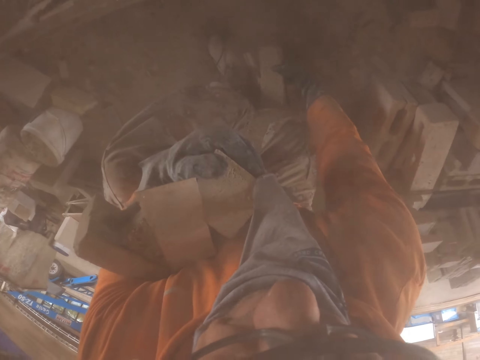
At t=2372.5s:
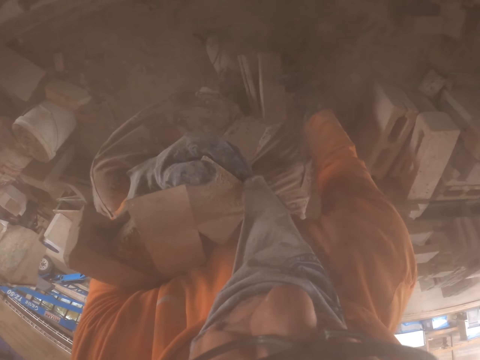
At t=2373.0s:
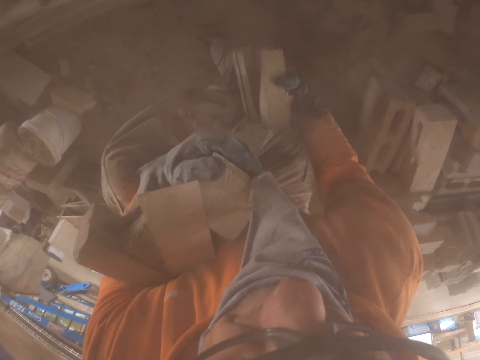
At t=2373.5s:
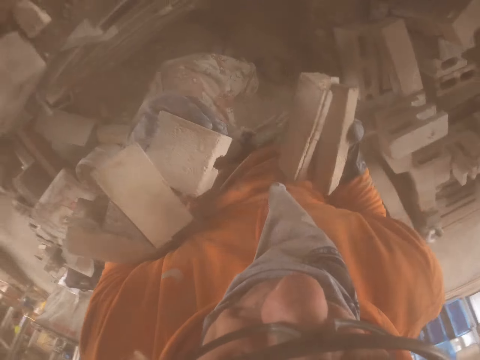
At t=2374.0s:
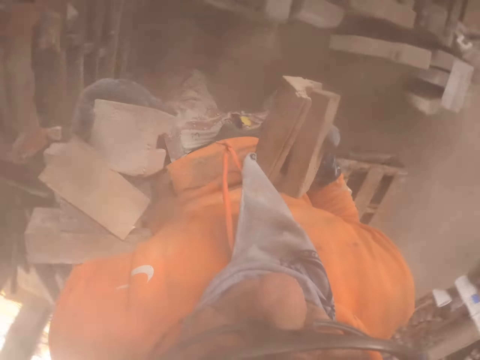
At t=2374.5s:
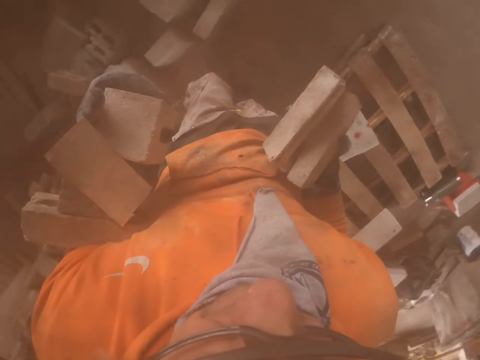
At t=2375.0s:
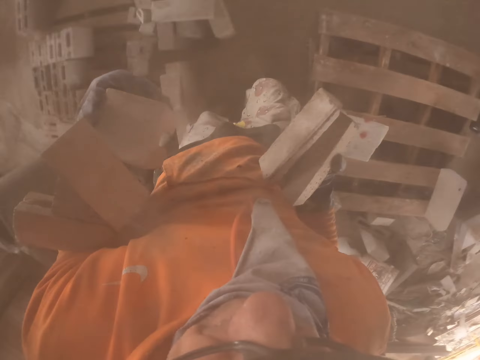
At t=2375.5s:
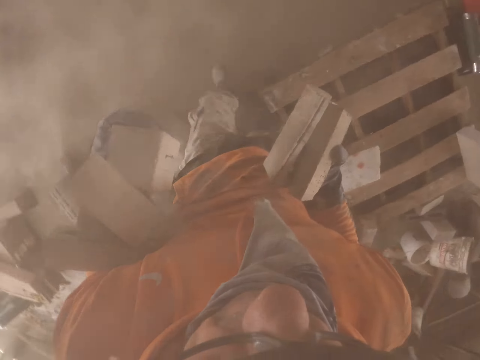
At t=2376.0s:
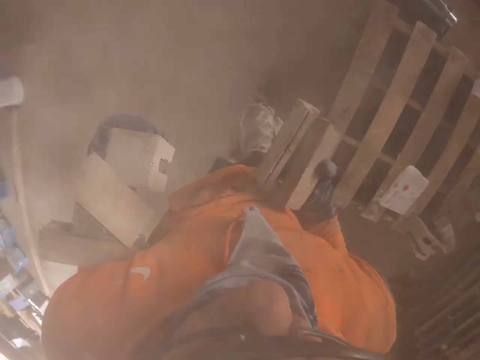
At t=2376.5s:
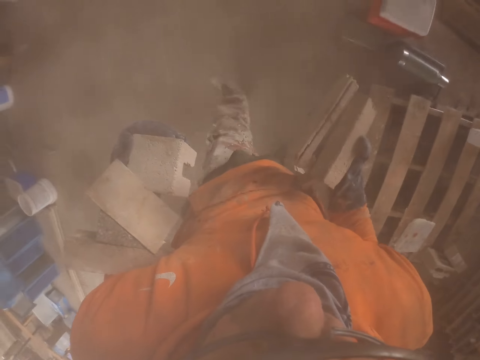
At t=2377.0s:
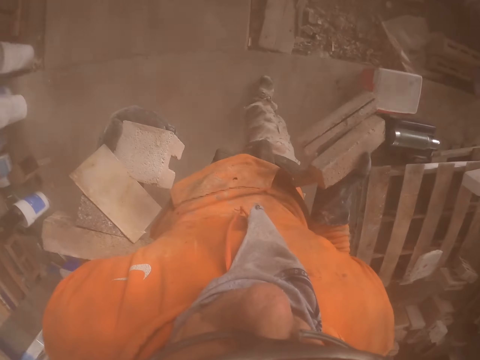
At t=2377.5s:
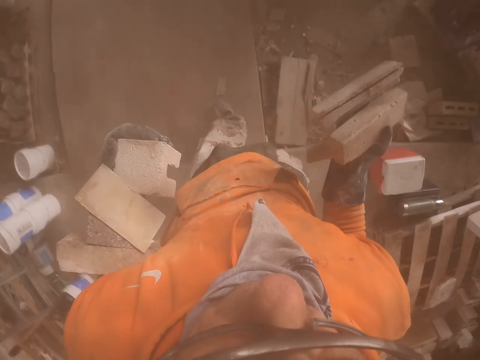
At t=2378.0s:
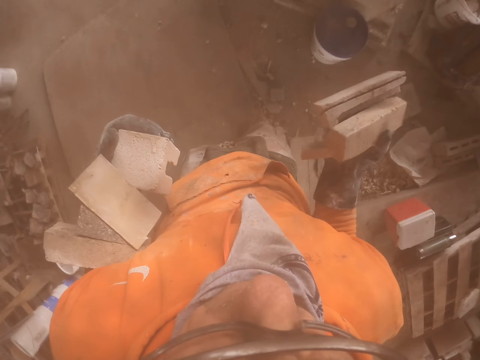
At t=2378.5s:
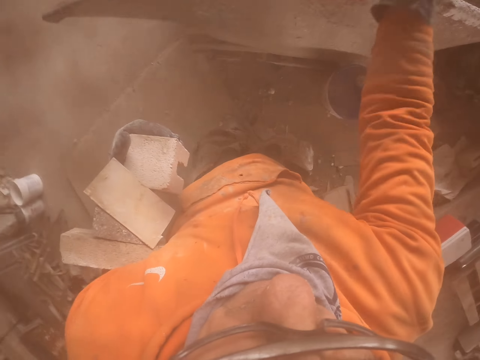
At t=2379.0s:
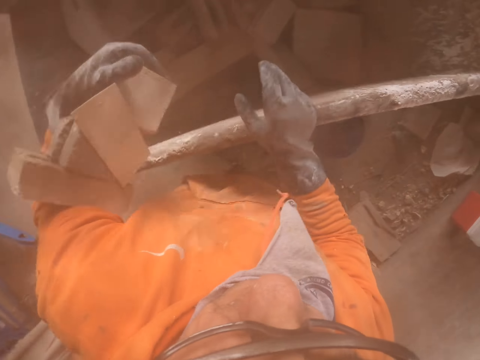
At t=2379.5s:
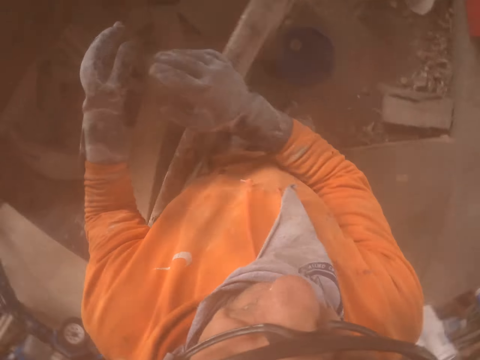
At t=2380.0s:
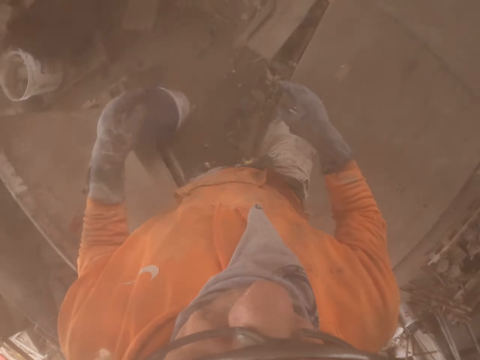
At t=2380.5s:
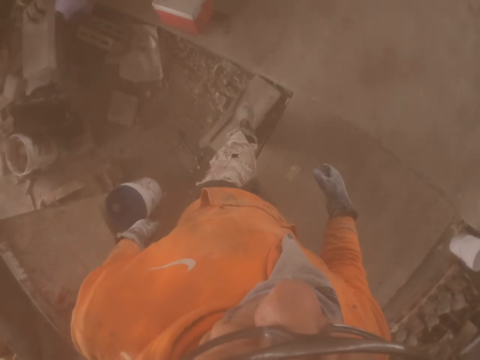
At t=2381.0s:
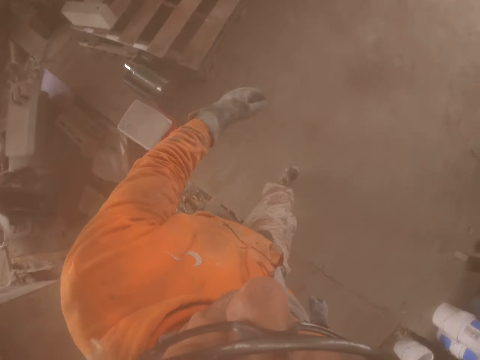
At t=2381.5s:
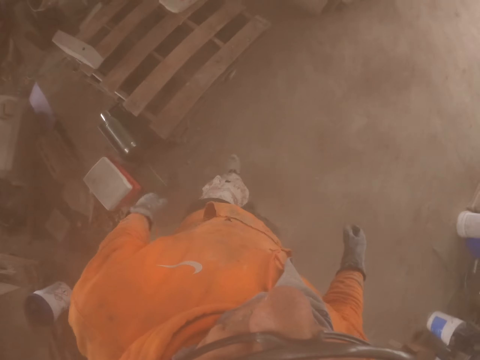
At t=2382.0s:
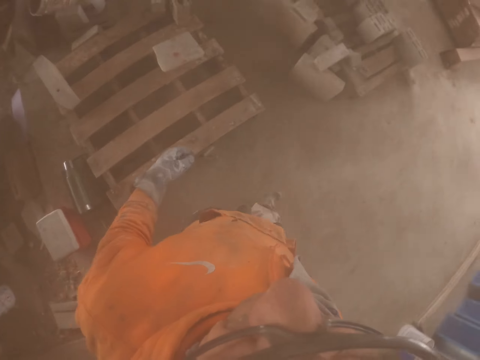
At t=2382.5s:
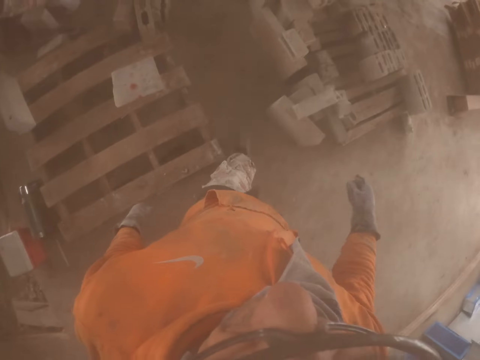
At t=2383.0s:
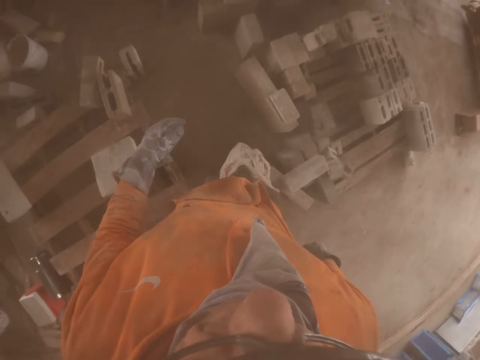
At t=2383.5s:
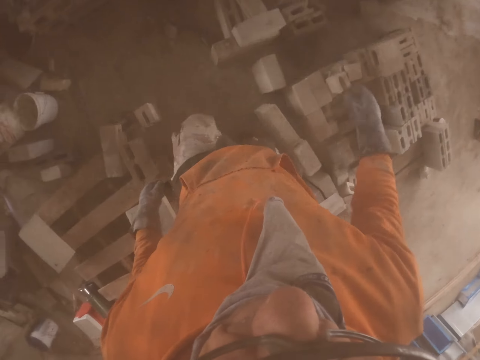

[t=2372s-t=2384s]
The camera wearer walks around. They throw the brick in the metal box. They walk around.

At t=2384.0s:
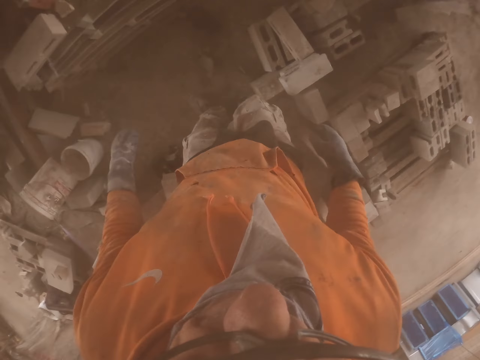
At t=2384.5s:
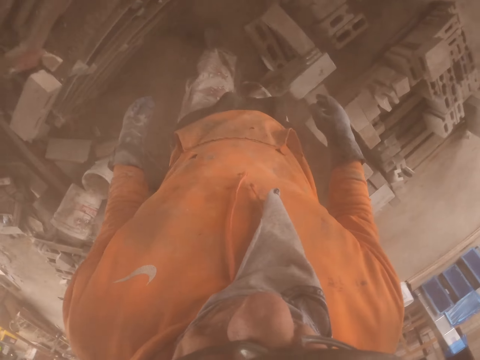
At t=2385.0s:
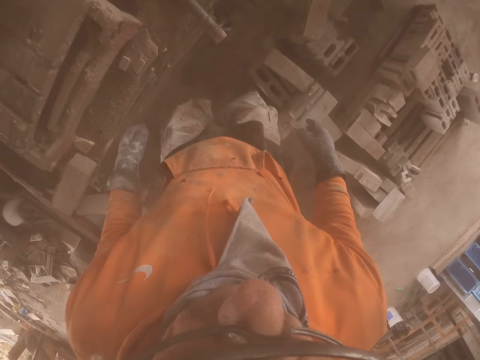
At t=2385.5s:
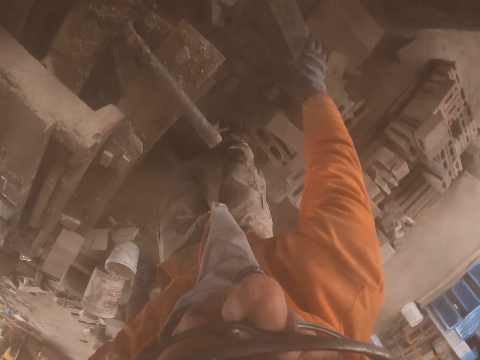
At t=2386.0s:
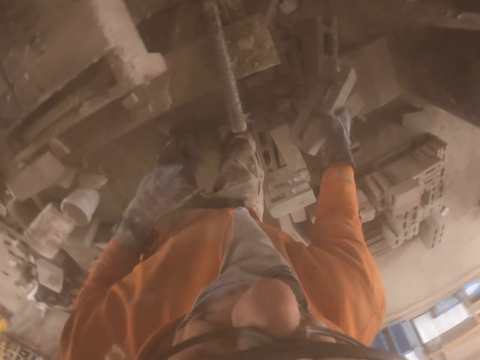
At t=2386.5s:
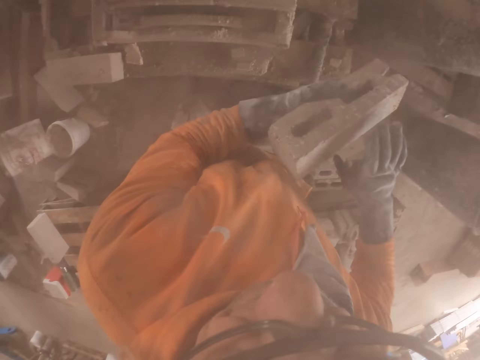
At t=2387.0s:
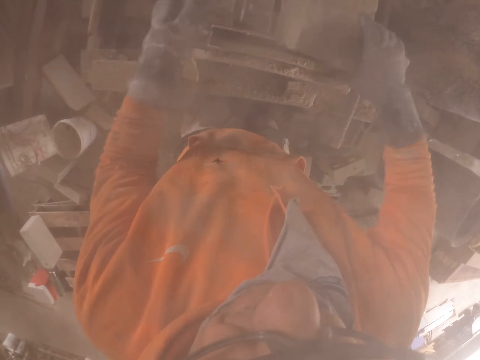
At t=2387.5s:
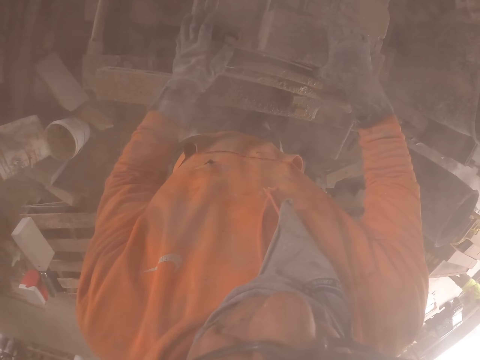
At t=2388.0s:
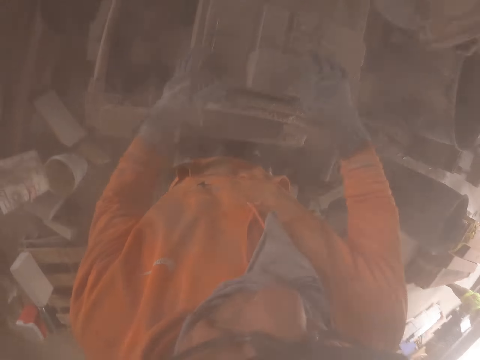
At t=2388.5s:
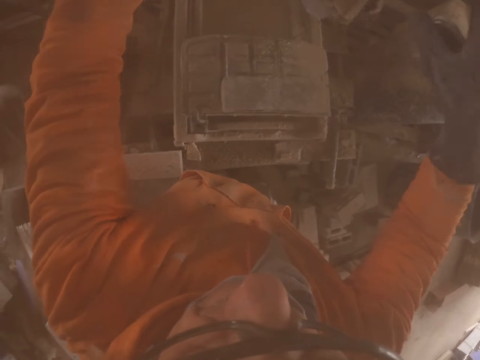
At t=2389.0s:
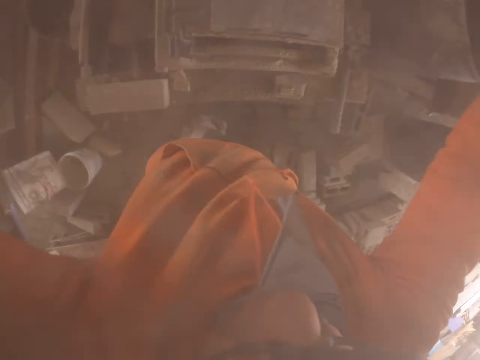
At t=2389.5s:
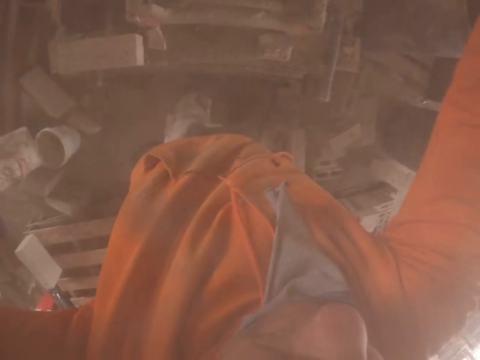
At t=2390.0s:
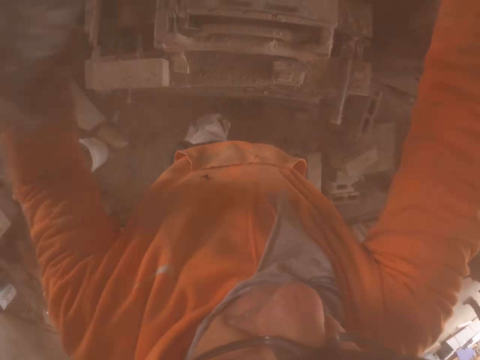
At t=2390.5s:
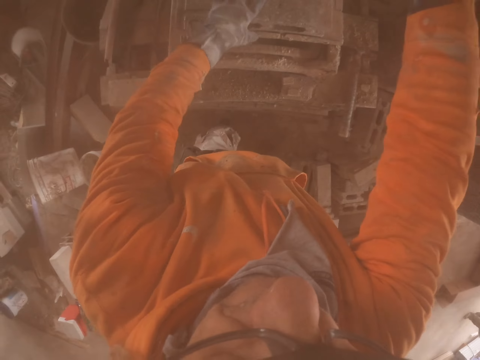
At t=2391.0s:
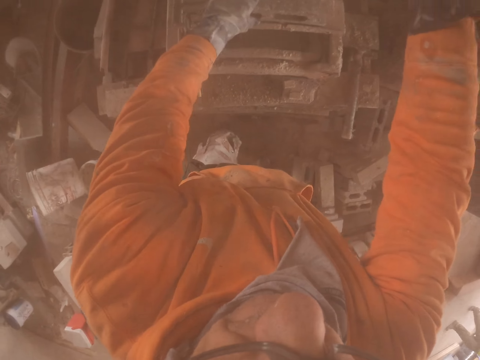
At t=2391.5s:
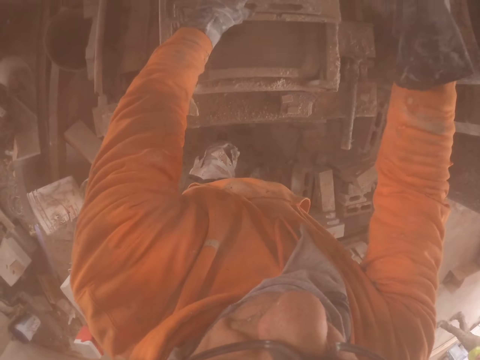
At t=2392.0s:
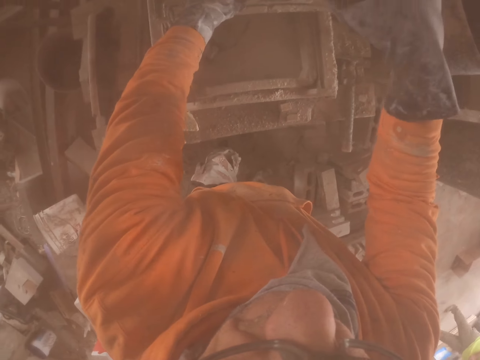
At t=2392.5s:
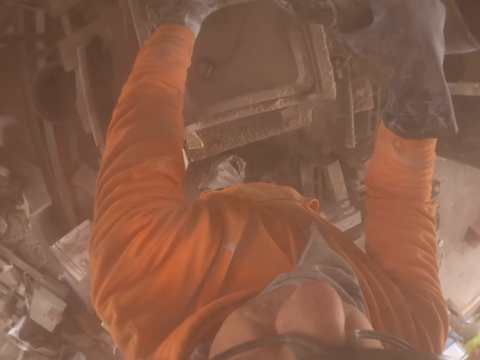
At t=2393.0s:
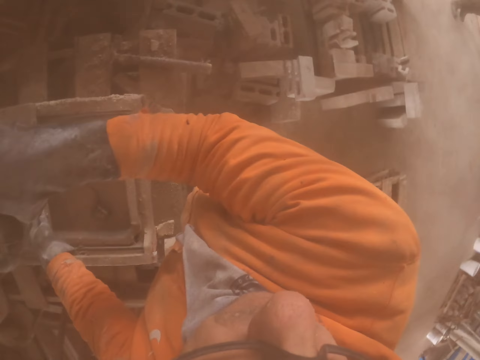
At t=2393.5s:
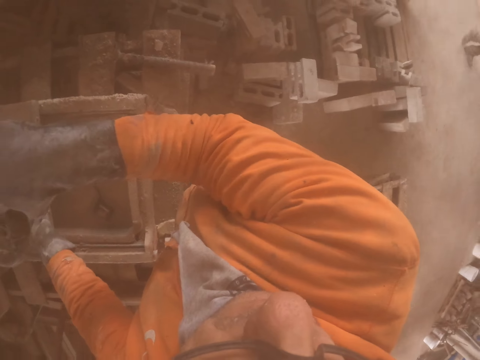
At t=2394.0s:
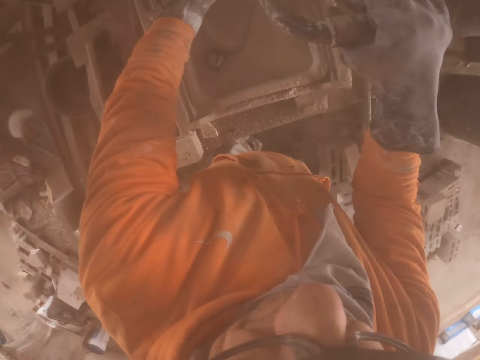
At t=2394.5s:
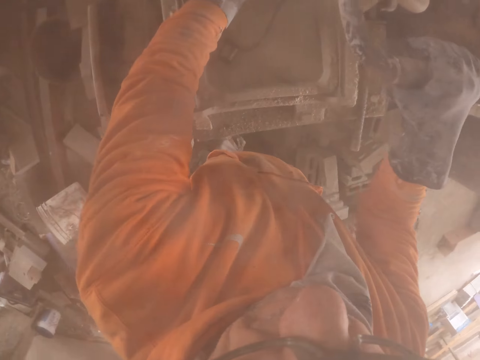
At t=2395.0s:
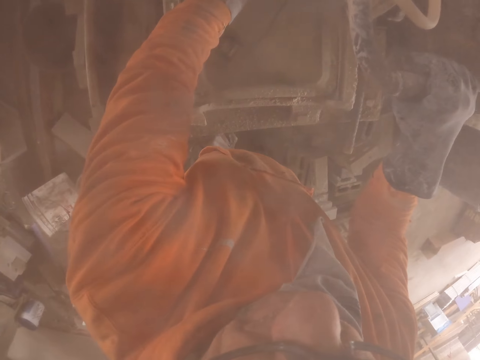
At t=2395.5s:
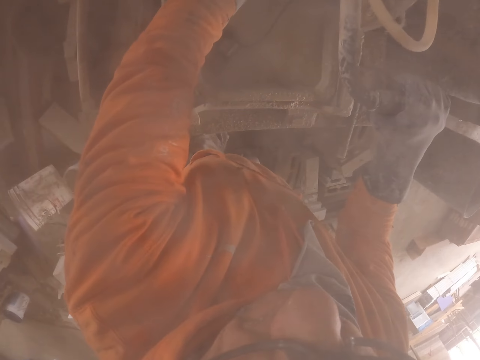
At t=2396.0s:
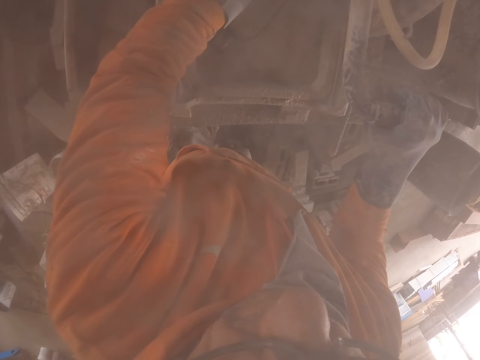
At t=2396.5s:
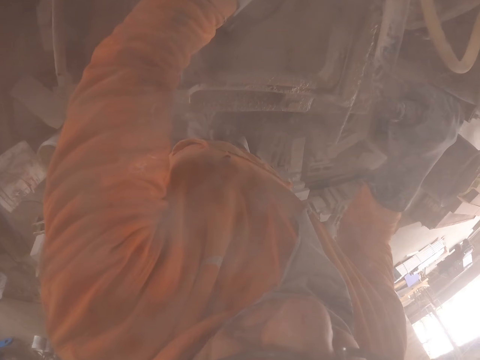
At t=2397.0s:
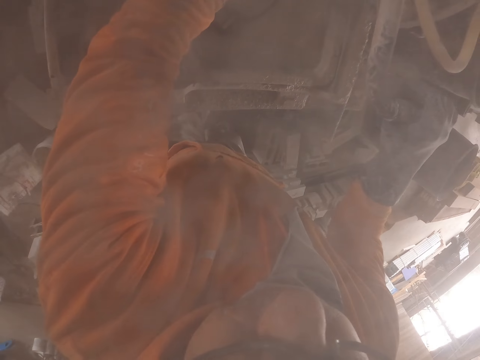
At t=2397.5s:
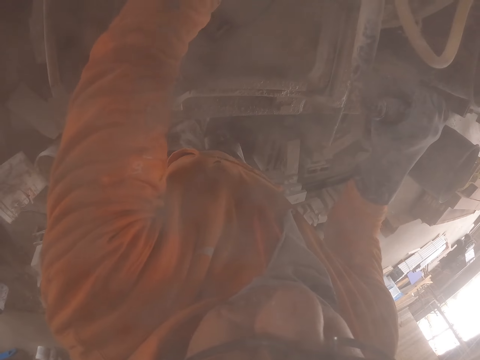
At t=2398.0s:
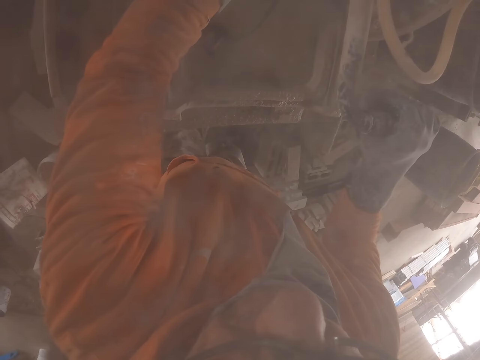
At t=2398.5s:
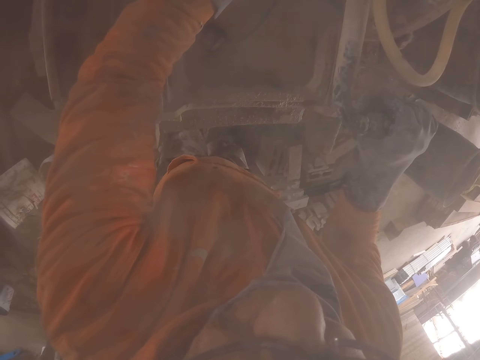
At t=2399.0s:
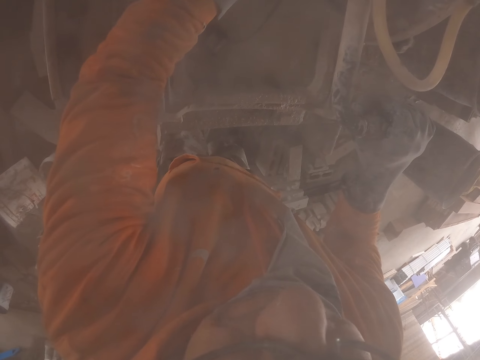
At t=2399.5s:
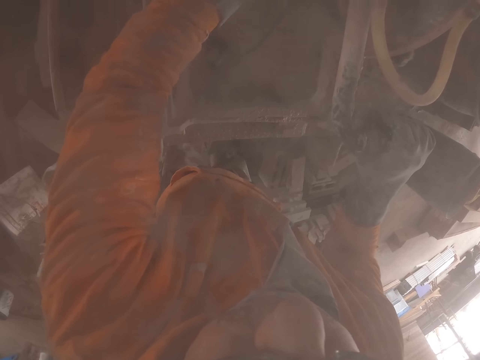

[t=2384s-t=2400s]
The camera wearer picks up a brick stone. They put the brick in the brick making machine. They make a brick and look around.
